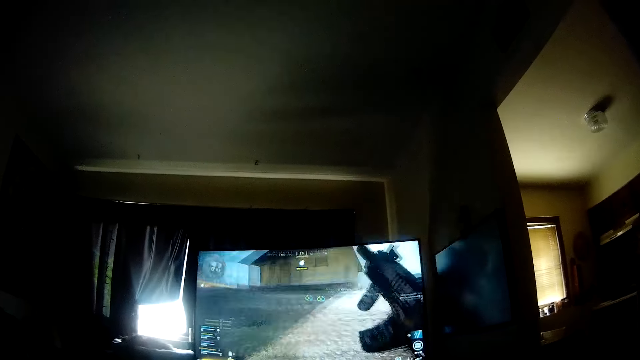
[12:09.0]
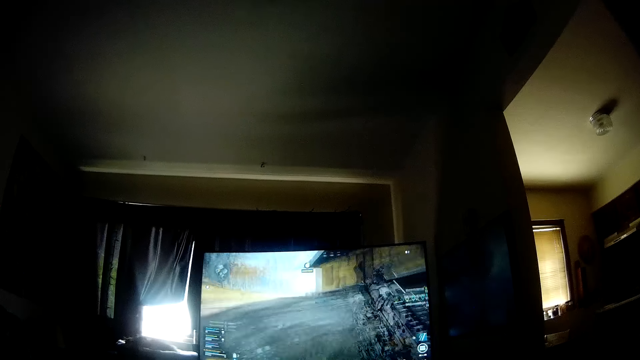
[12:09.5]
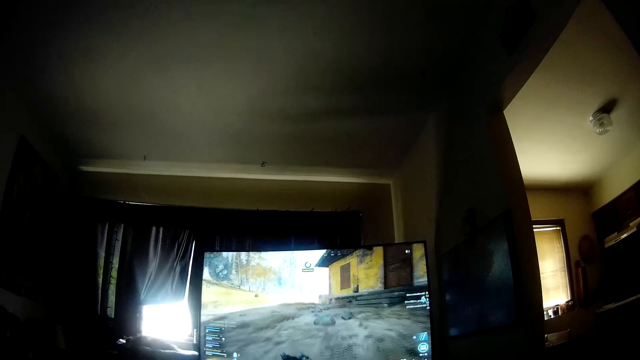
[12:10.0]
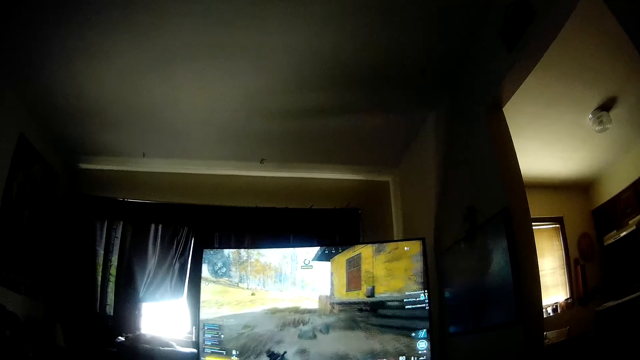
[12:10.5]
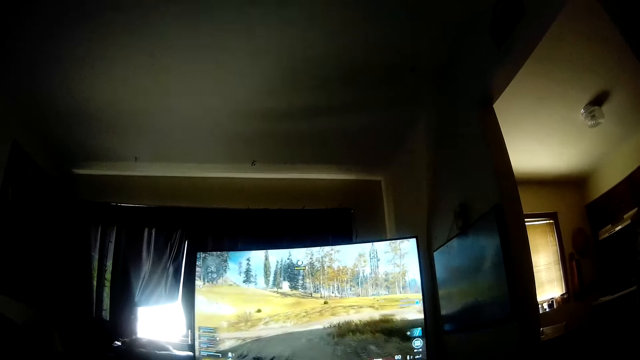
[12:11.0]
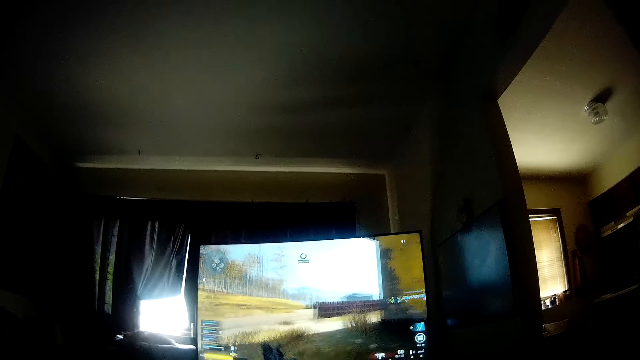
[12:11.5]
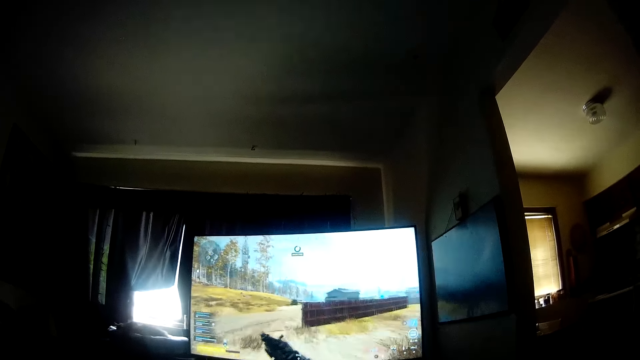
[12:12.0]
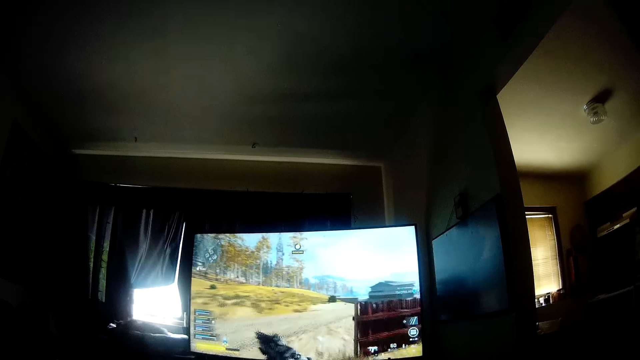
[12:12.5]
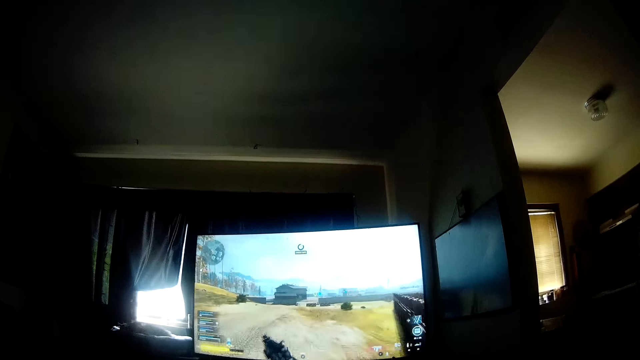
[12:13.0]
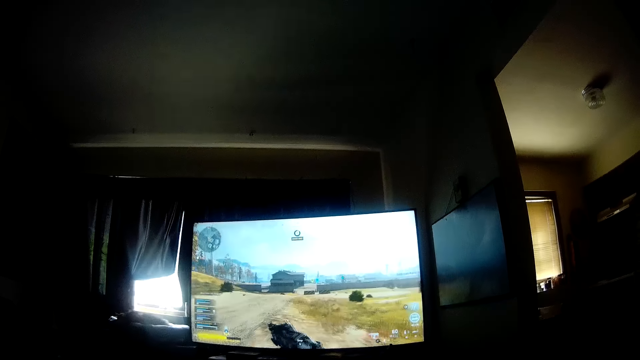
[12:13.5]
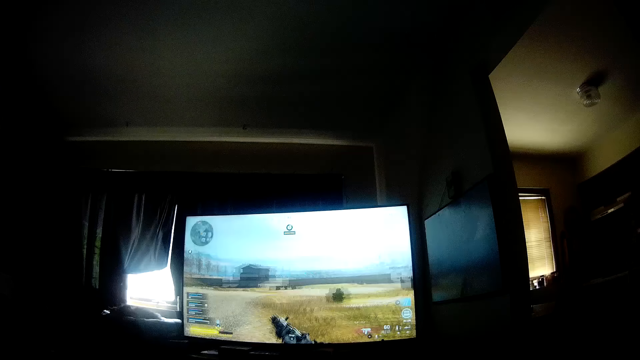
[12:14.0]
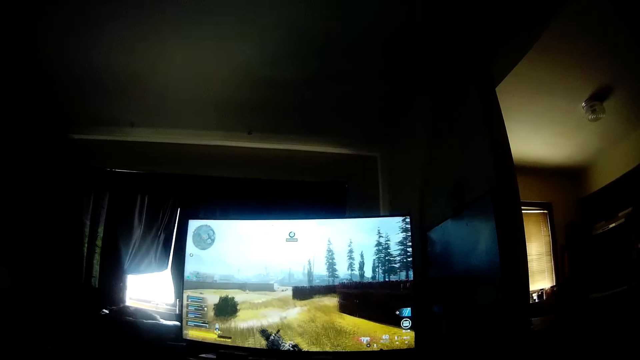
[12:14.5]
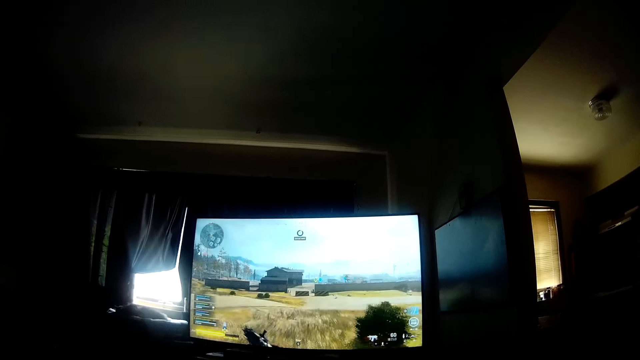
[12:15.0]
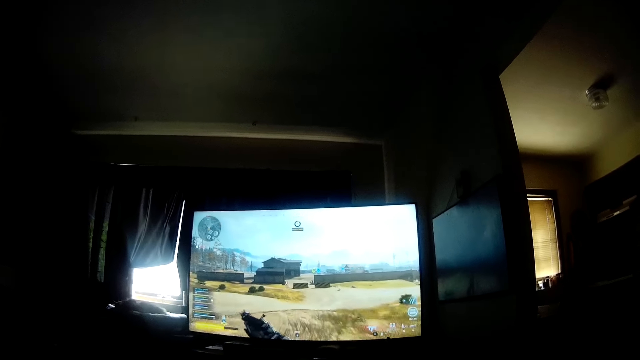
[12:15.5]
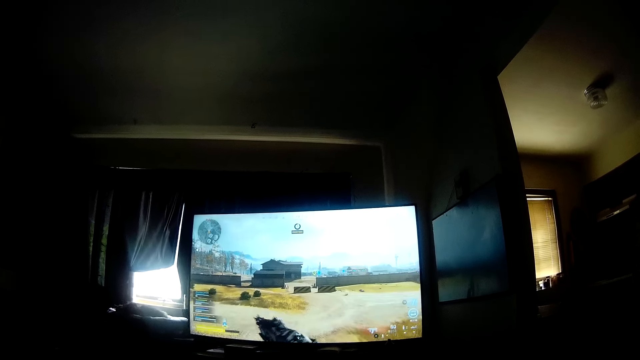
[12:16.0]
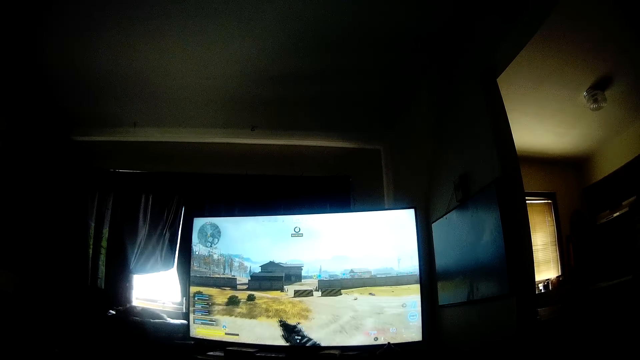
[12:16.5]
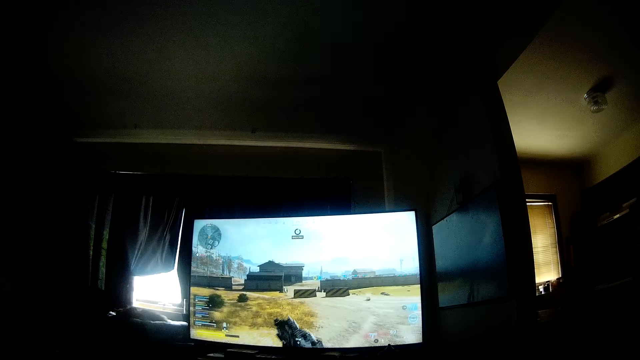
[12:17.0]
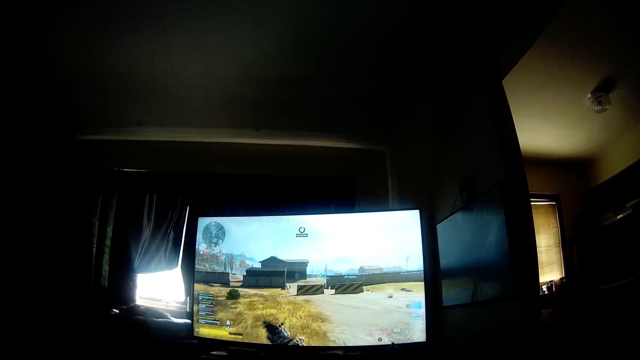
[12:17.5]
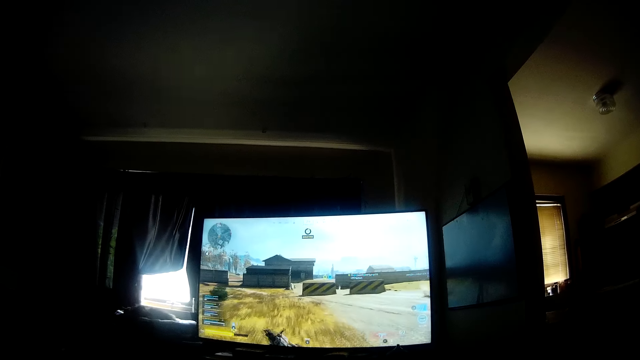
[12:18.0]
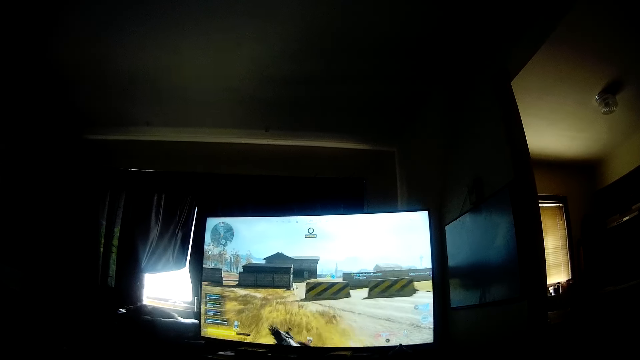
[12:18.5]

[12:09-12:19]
The camera wearer talks to himself. They play the video game.

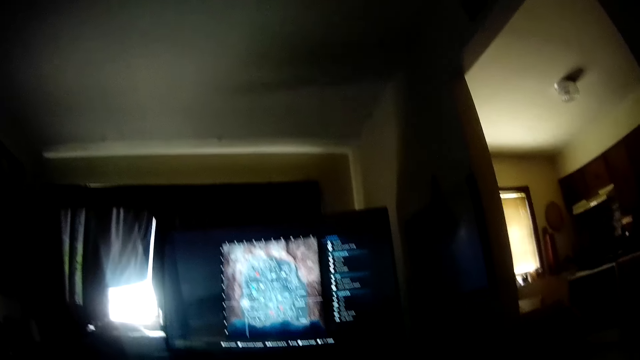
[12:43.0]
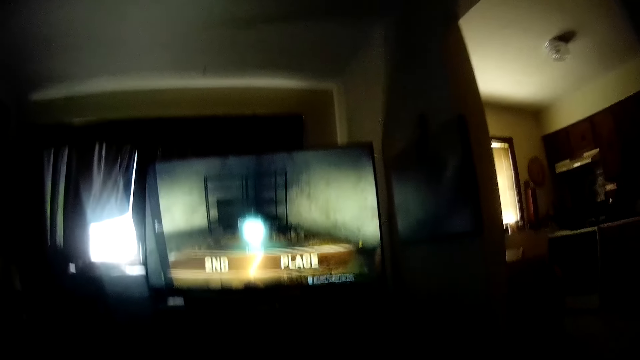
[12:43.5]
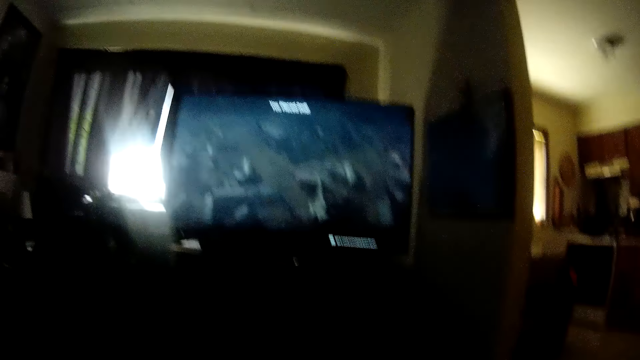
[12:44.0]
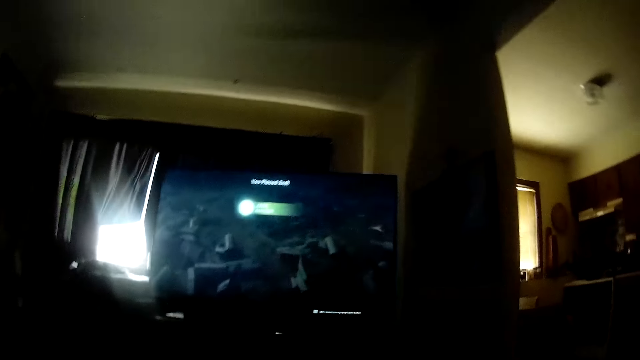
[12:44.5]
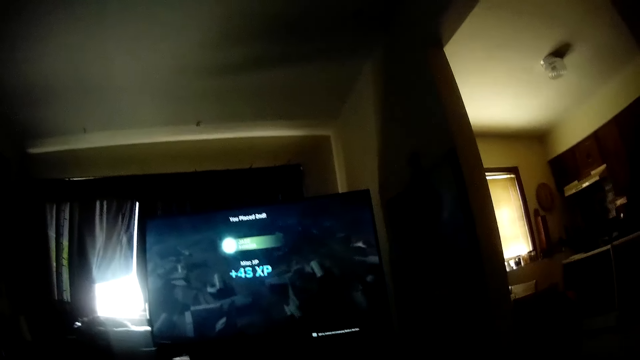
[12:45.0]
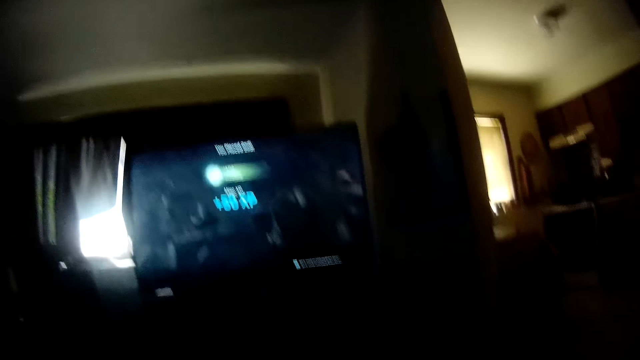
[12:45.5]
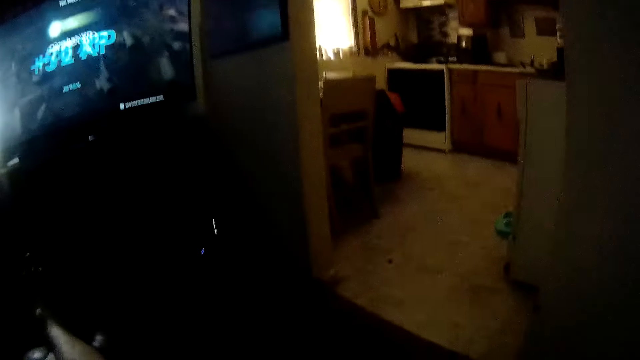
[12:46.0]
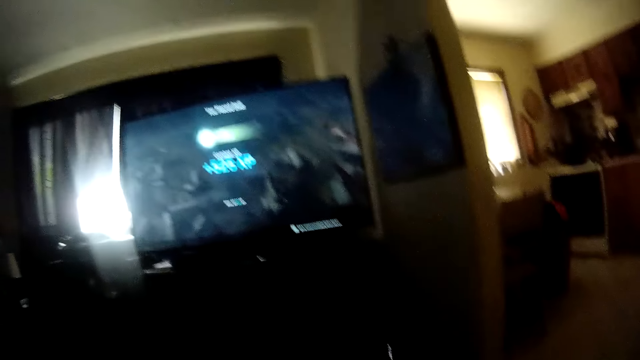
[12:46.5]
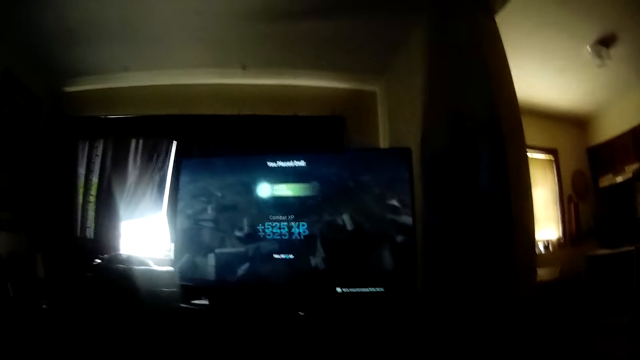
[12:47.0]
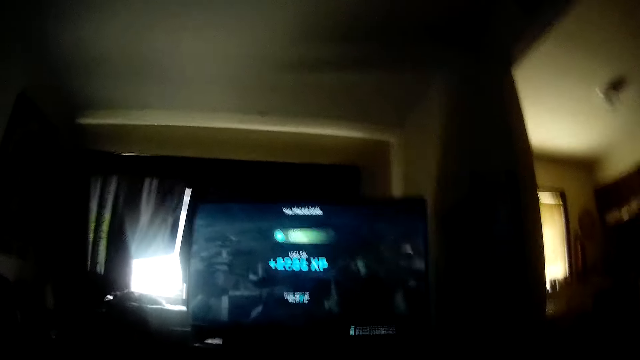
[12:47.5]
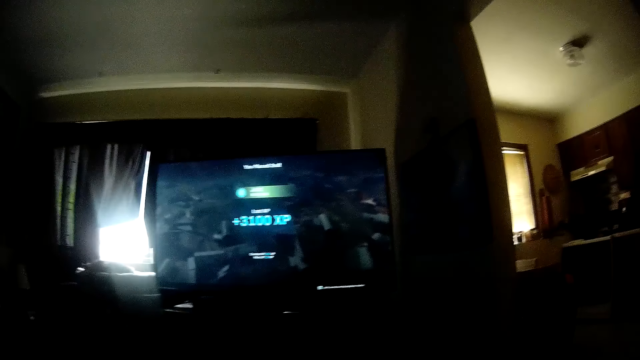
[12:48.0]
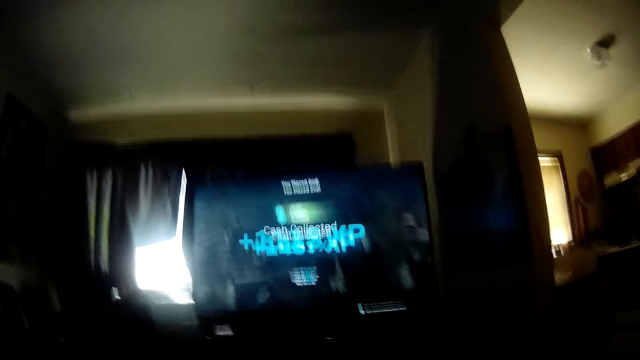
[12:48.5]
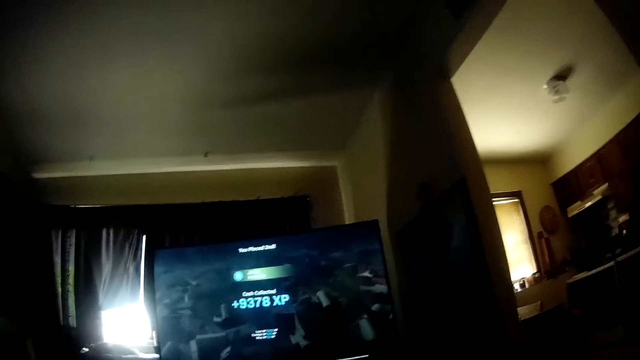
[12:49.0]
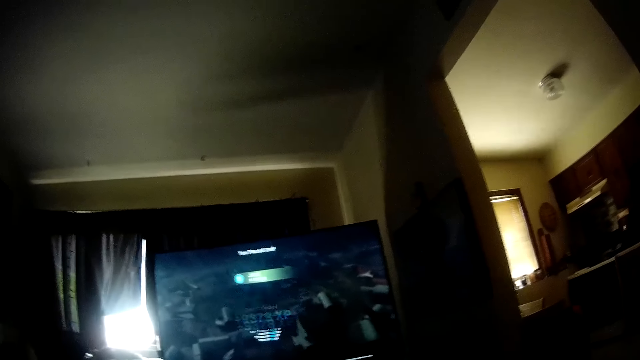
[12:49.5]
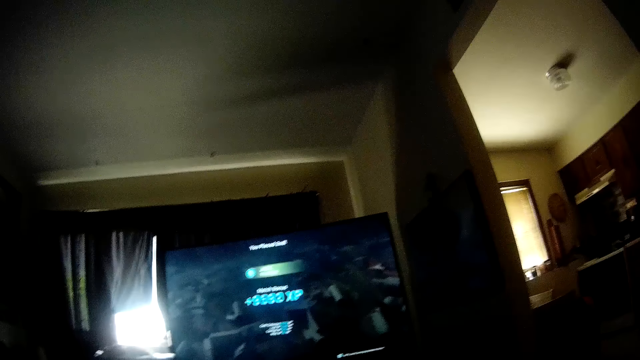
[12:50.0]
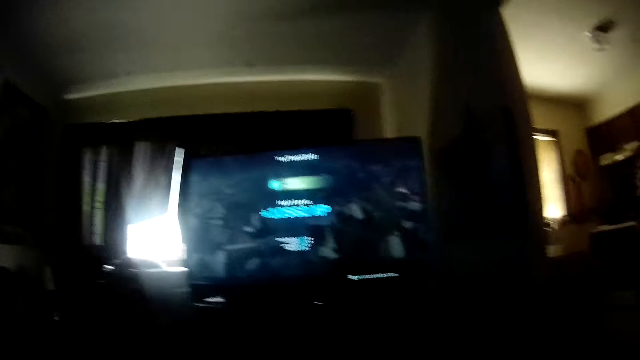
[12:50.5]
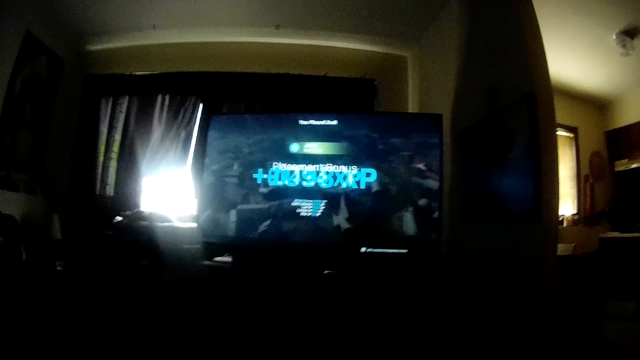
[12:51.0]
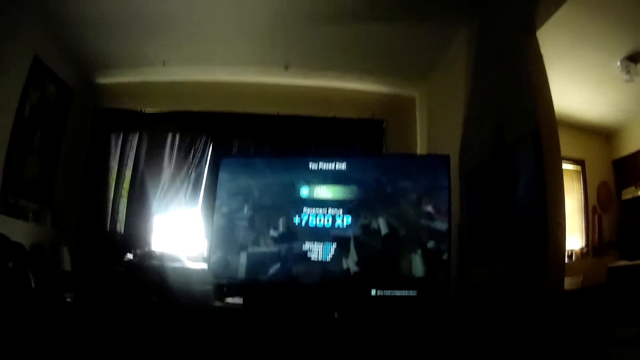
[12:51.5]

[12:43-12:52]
The camera wearer finishes the game. They wait to restart the game.

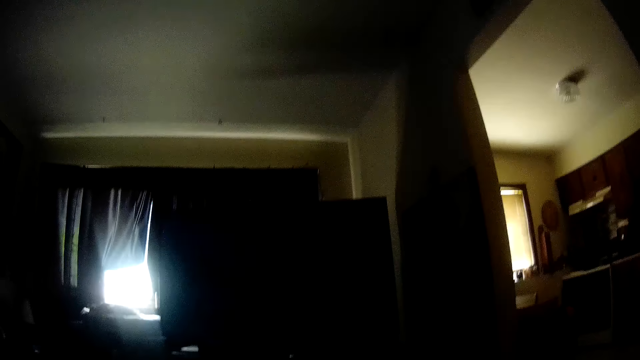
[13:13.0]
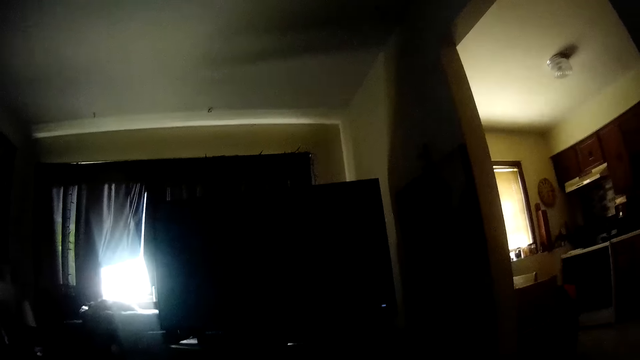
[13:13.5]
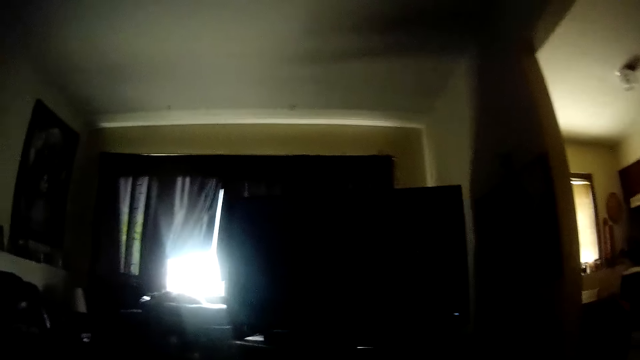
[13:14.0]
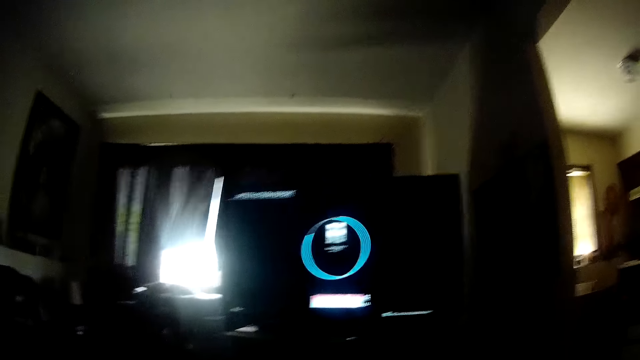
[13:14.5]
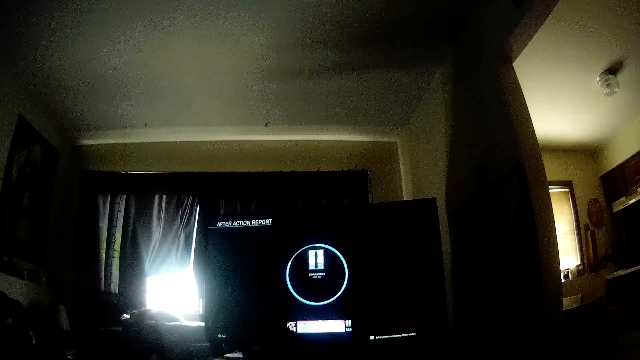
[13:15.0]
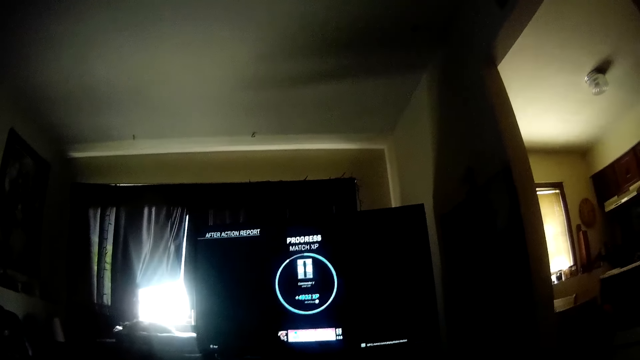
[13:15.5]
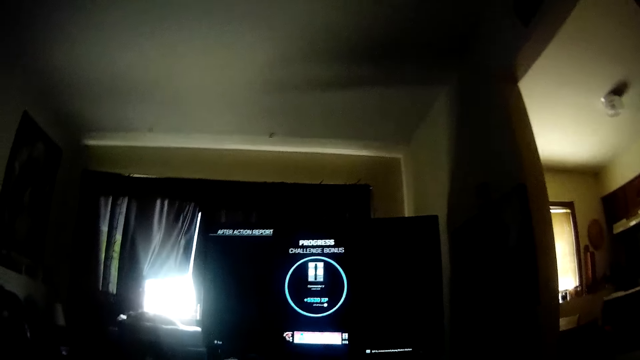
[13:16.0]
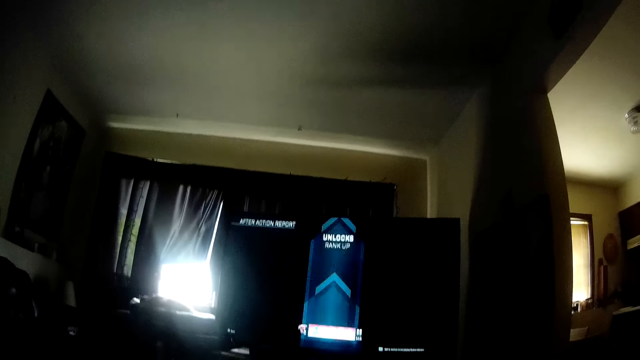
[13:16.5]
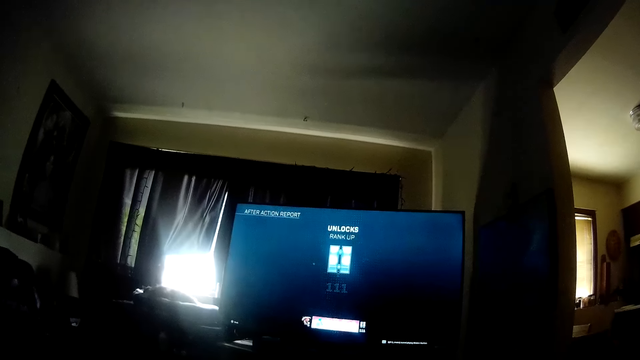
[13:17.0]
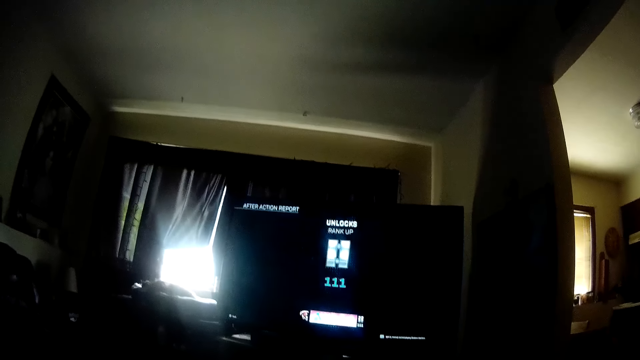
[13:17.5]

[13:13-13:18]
The camera wearer restarts the game.
